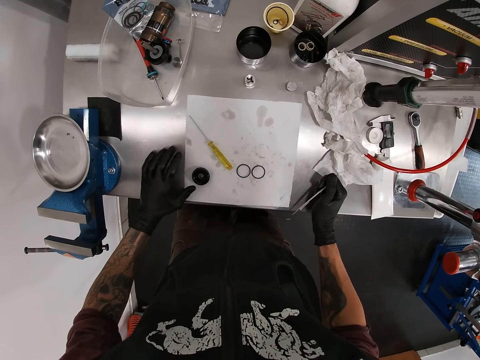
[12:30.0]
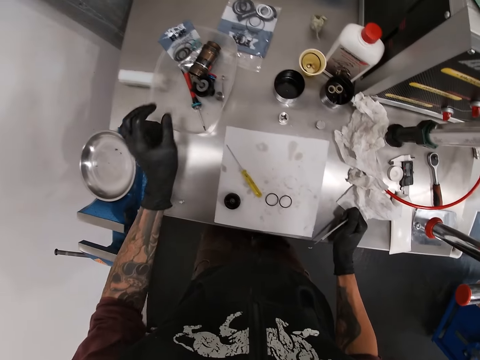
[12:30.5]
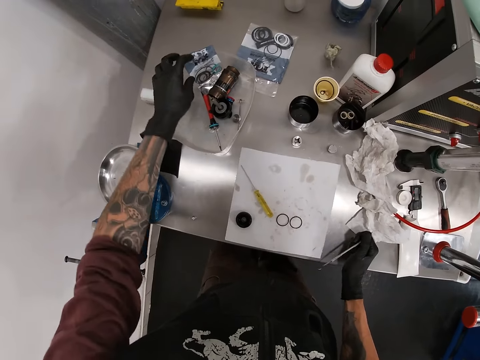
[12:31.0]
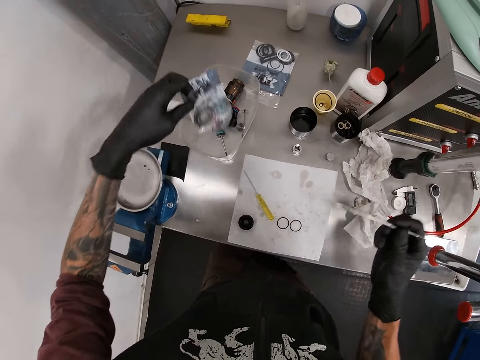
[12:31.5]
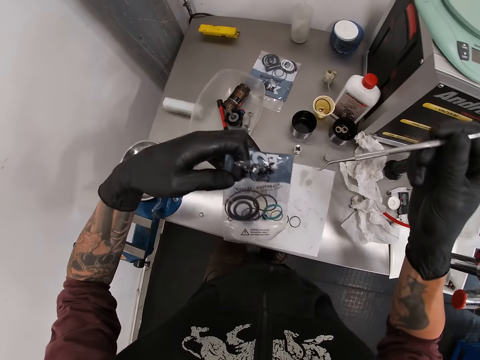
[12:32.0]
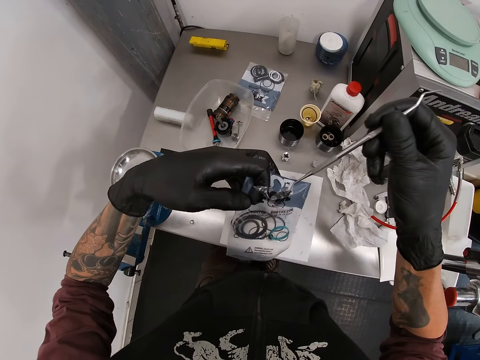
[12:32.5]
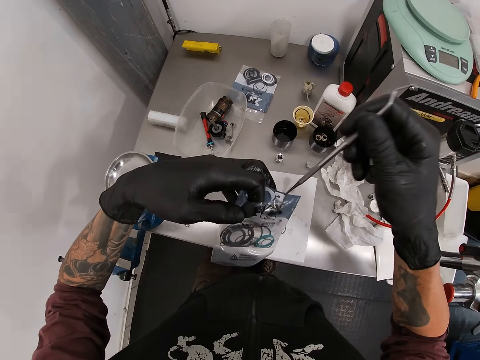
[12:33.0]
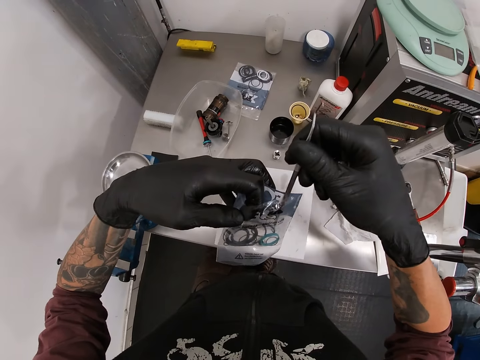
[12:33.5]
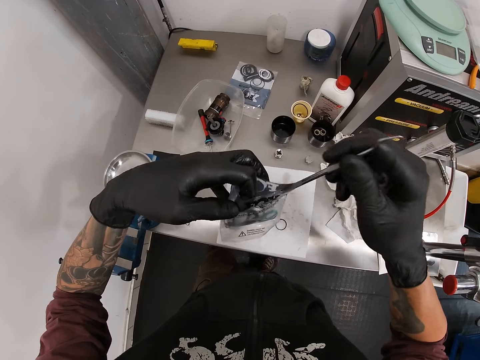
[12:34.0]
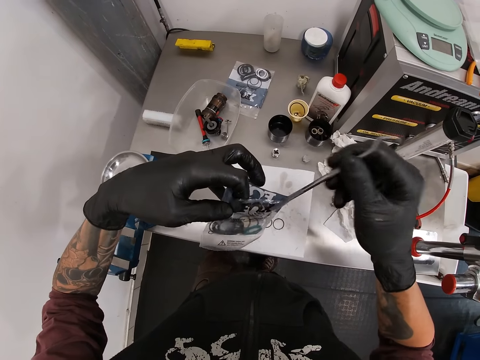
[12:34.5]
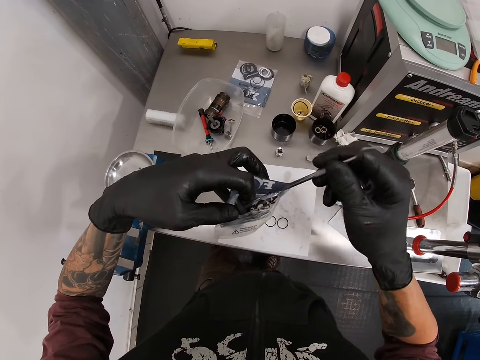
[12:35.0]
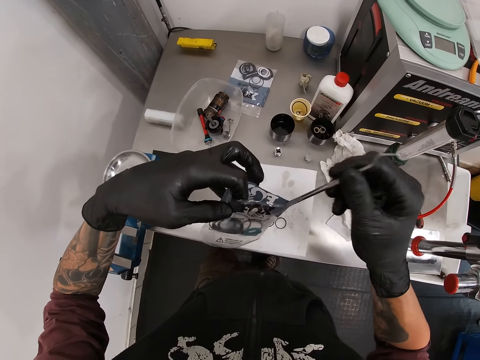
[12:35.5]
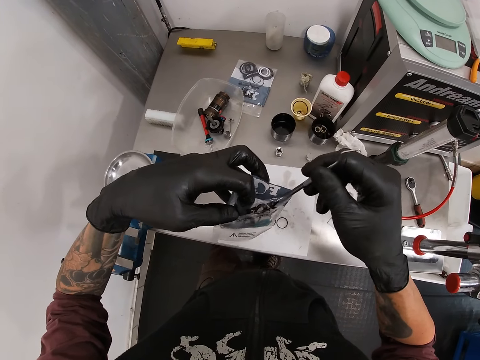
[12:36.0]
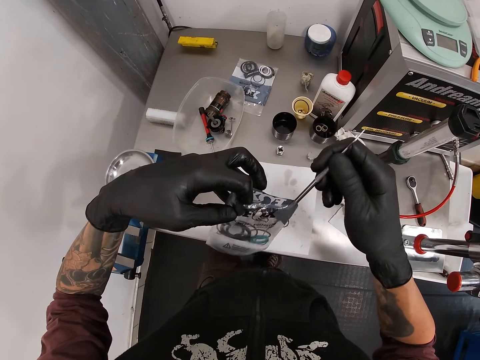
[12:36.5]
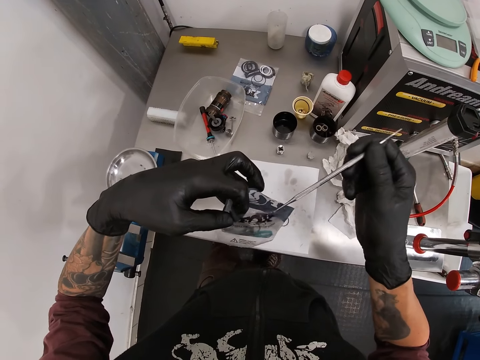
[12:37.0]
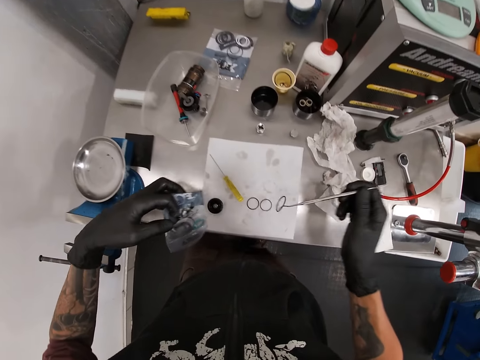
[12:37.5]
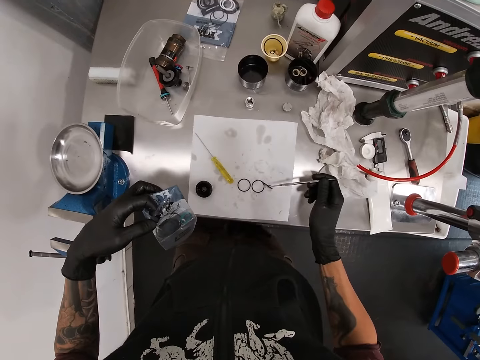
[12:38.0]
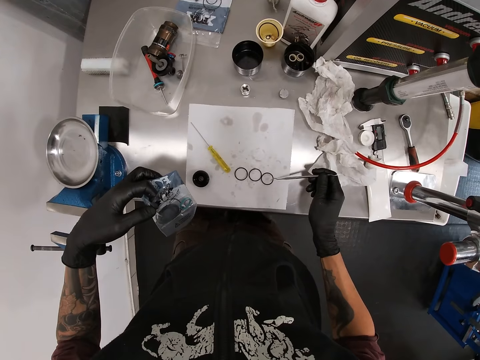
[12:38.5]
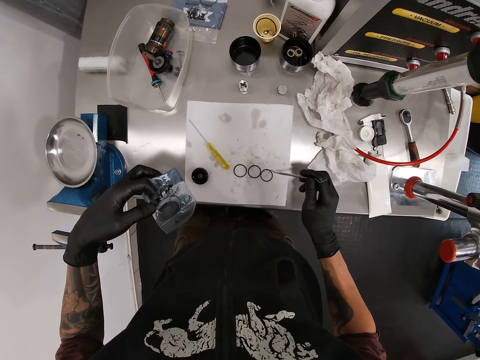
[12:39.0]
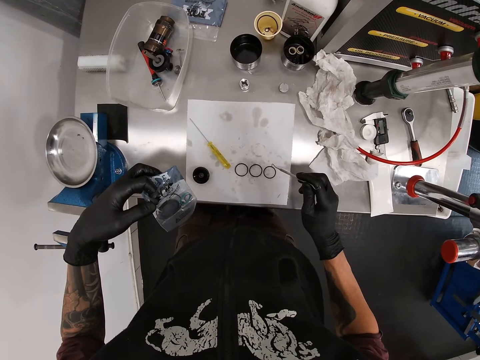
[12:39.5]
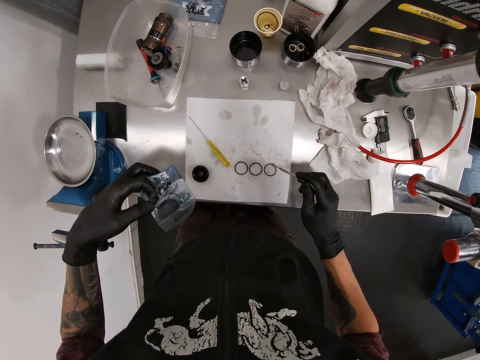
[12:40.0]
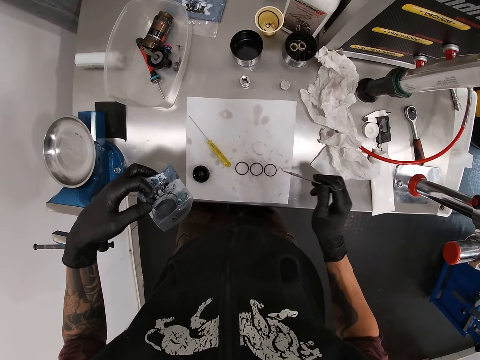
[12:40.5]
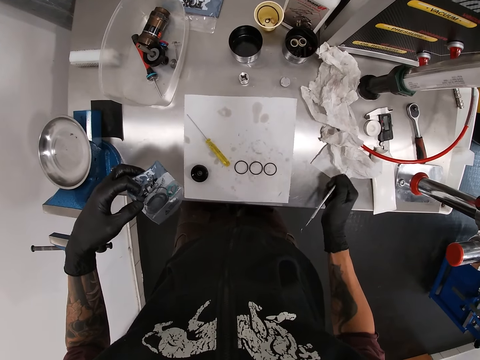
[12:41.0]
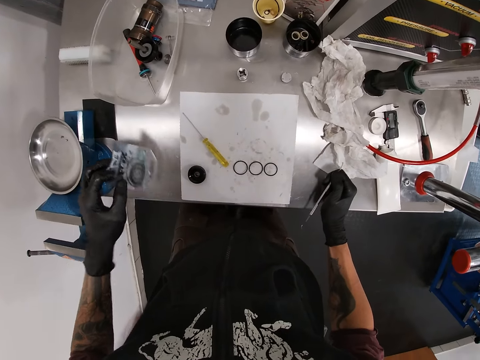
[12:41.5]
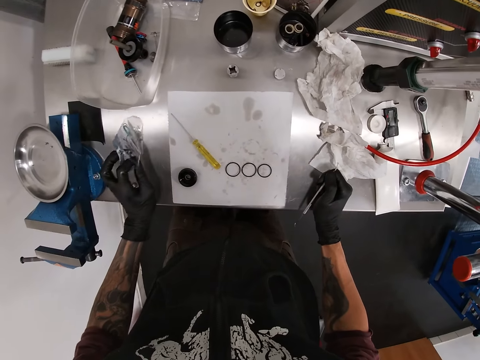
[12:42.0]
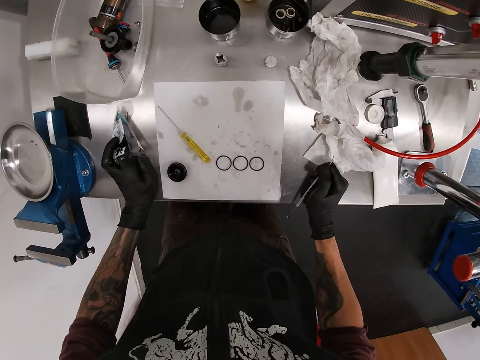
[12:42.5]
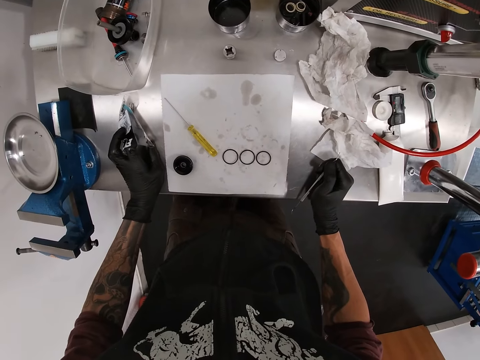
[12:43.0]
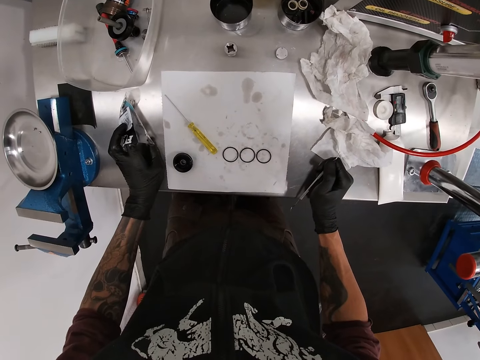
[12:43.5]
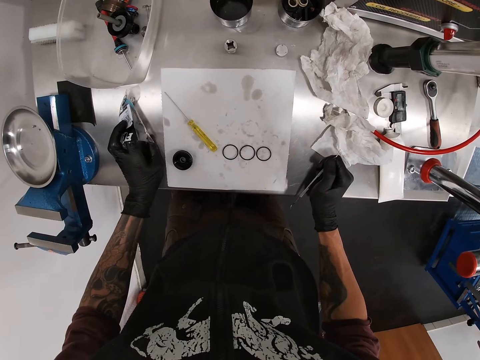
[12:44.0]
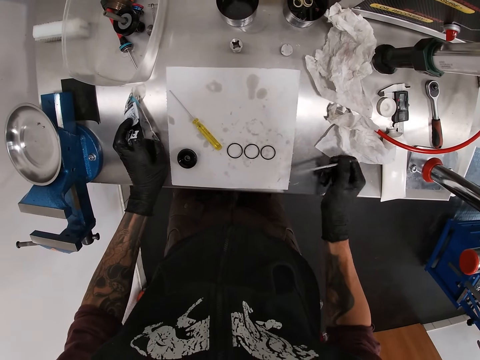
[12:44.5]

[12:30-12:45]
The camera wearer picks up the nylon packet of washers in the container with his left hand. He inserts the picker tool in his right hand in the packet of washers in his left hand. He removes a washer from the packet of washers in his left hand with the picker tool in his right hand. He drops the washer on the paper with the picker tool. He shifts the washers on the paper with the picker tool in his right hand. He rests his right hand on the table. He rests his left hand on the table. He looks on.

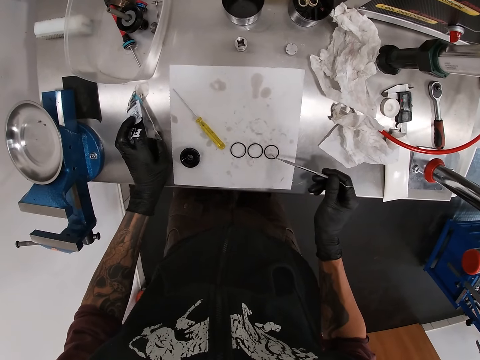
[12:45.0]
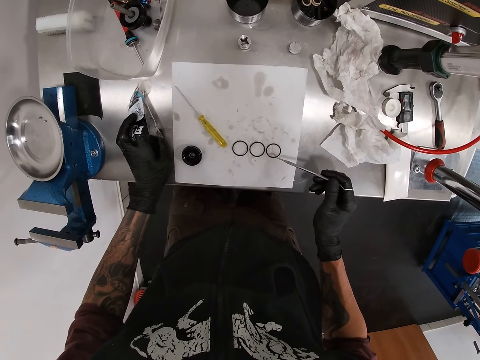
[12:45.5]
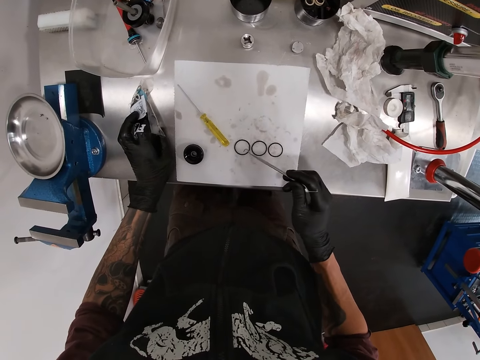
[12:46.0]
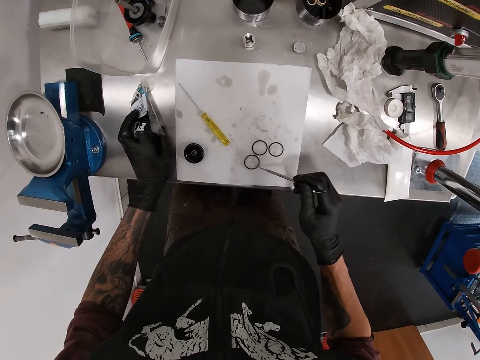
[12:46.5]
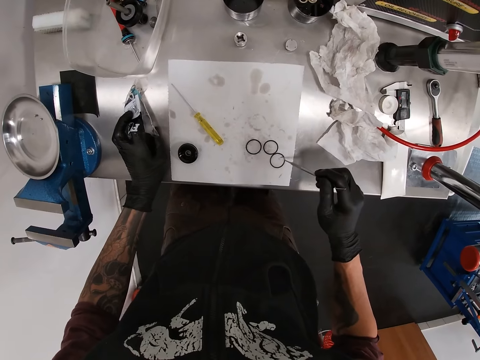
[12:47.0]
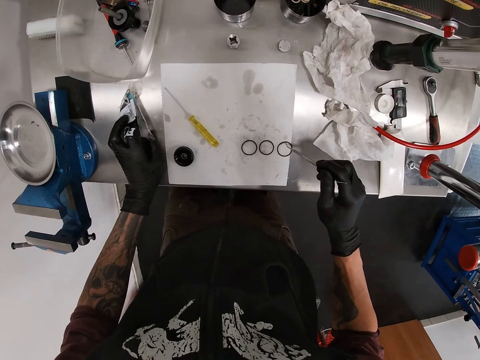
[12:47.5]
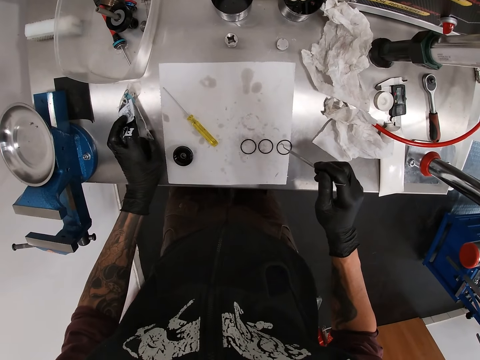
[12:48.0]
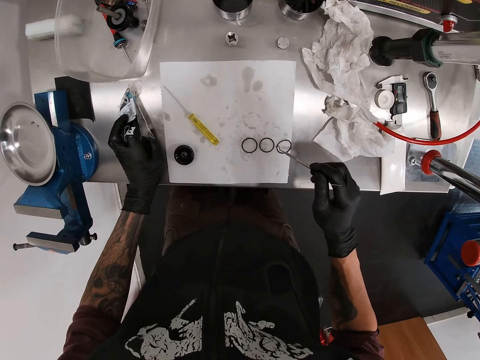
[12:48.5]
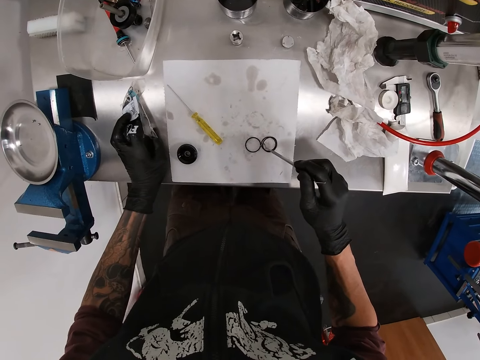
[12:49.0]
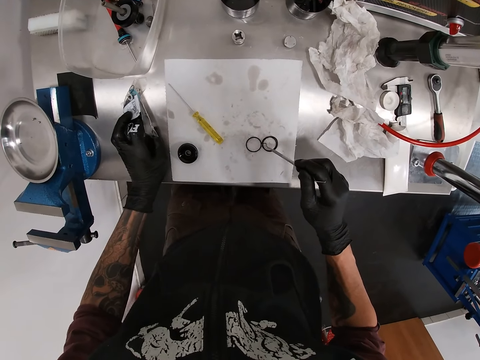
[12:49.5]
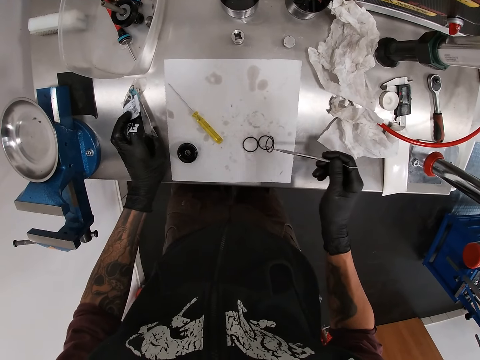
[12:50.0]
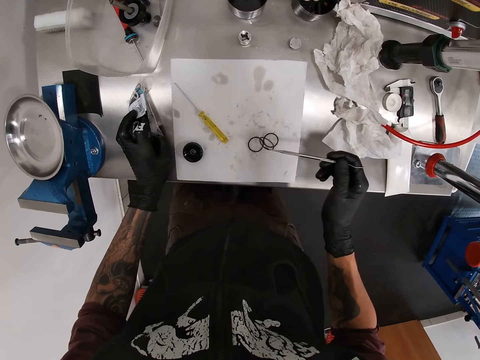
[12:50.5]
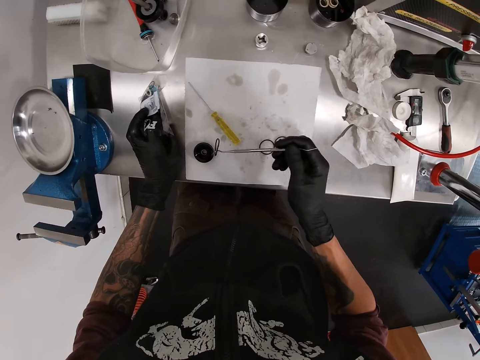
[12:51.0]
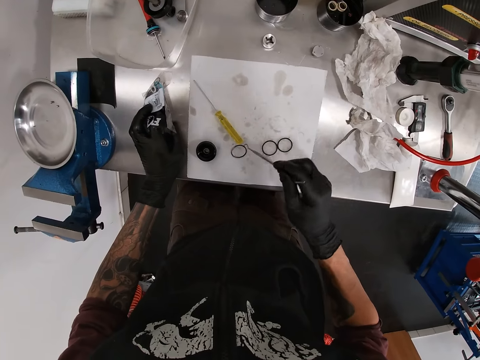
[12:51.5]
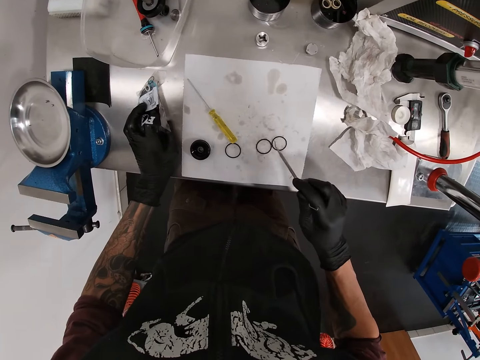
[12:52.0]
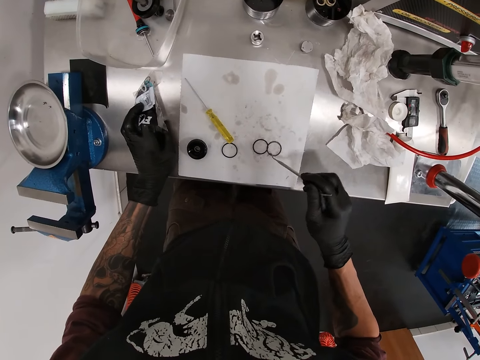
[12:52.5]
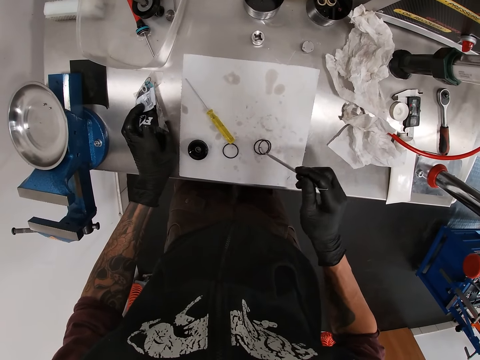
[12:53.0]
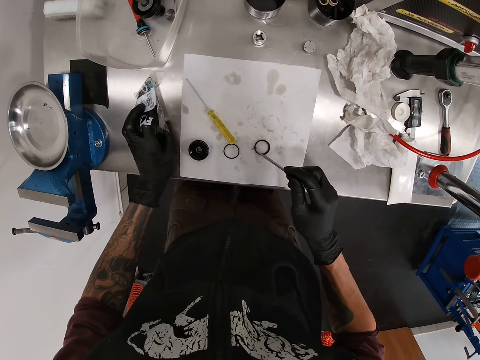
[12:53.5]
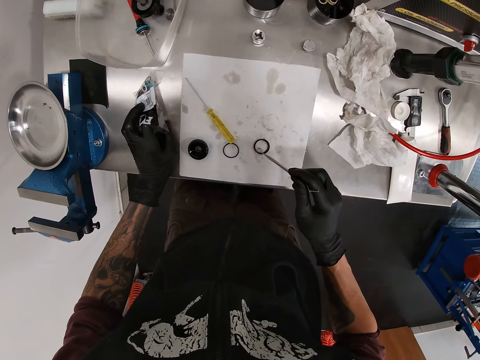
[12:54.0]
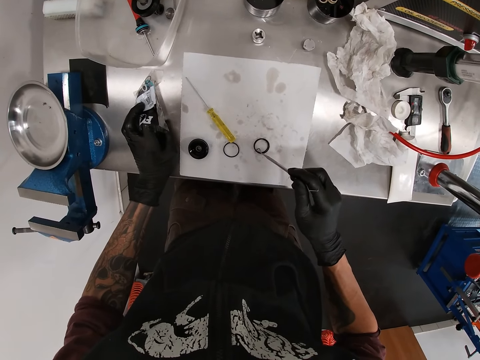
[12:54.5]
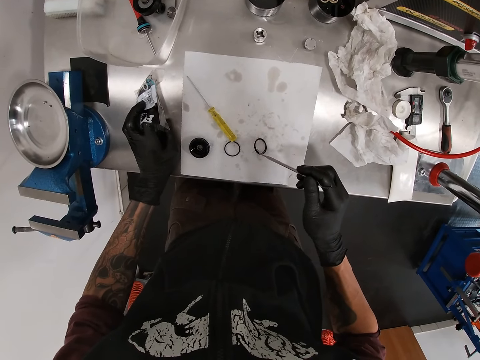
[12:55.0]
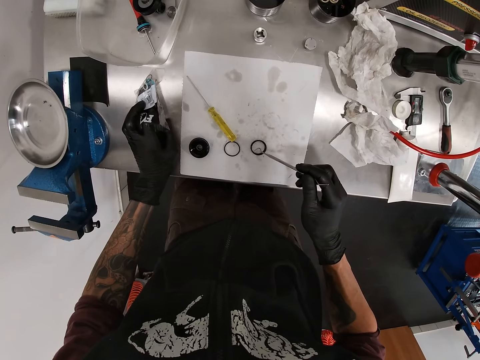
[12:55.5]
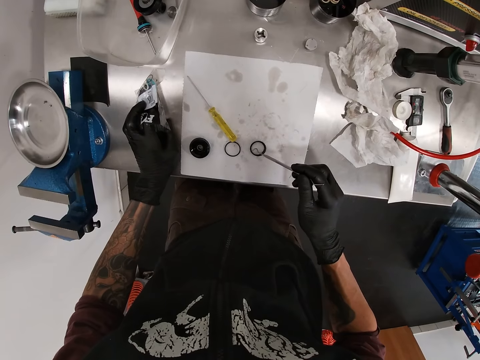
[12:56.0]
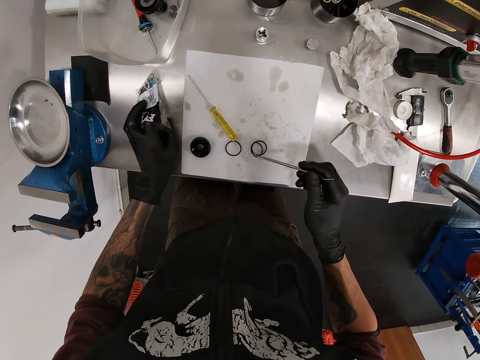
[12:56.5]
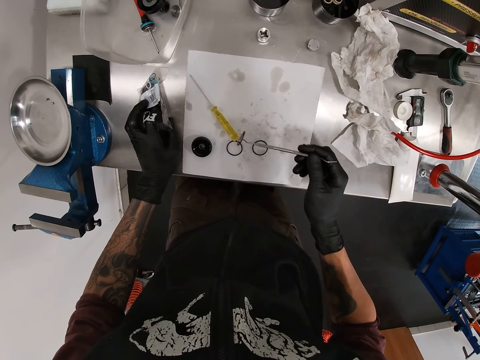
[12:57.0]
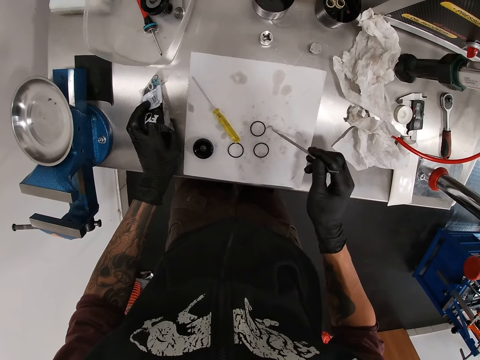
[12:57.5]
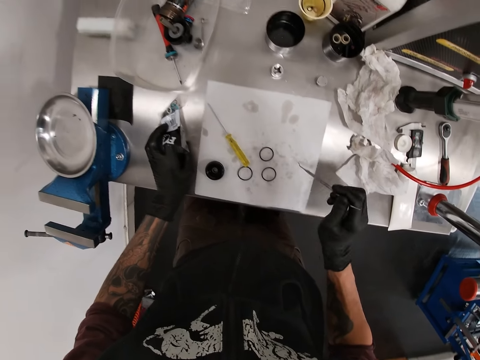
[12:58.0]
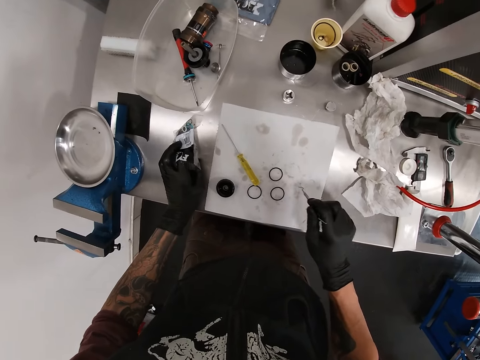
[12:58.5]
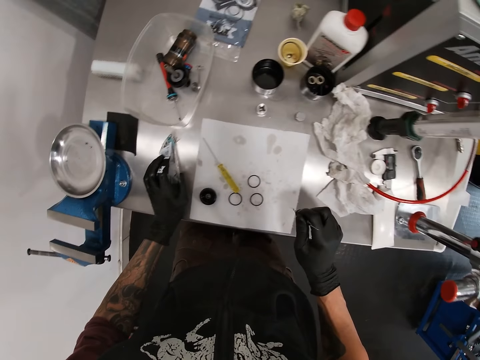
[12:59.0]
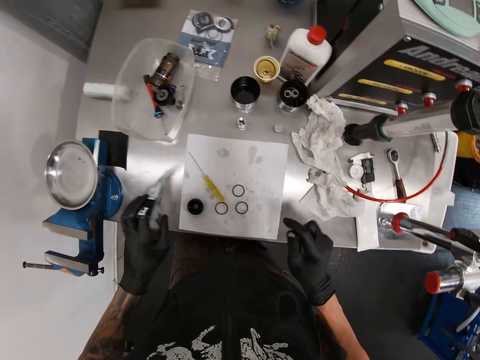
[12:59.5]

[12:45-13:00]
The camera wearer moves the washers on the paper with the picker tool in his right hand. He puts a washer on another washer. He drops the washer on the table. He moves another washer. He carries a washer. He puts the washer on the table. He stomps the picker tool in his right hand on the paper.
